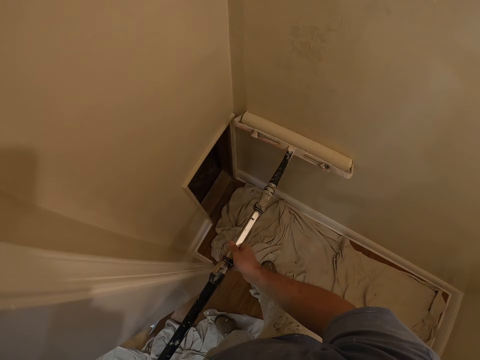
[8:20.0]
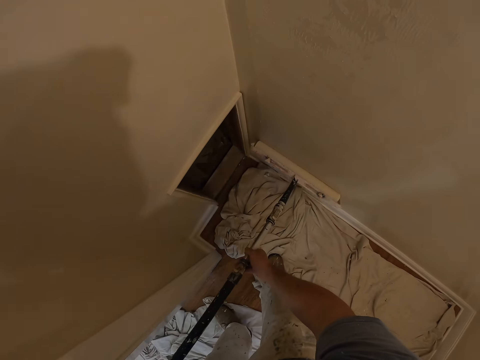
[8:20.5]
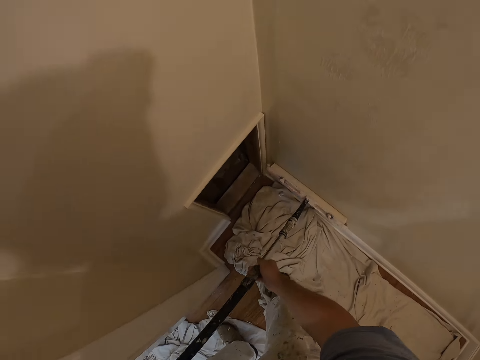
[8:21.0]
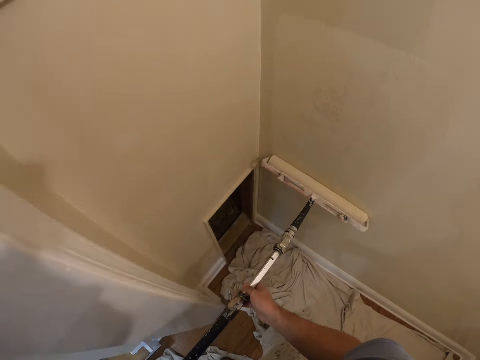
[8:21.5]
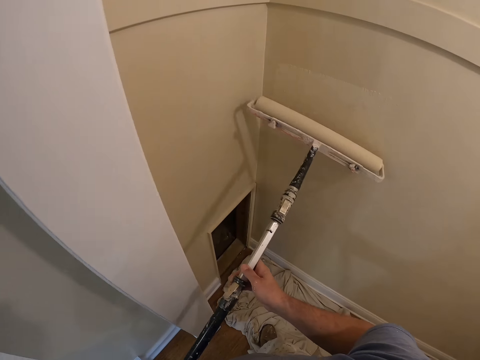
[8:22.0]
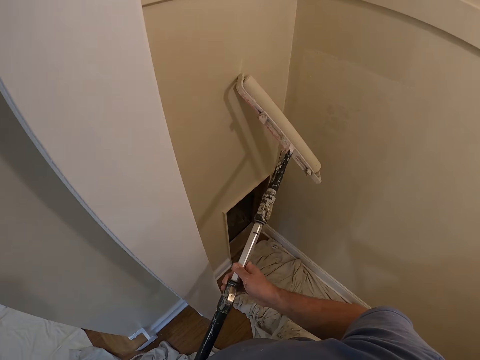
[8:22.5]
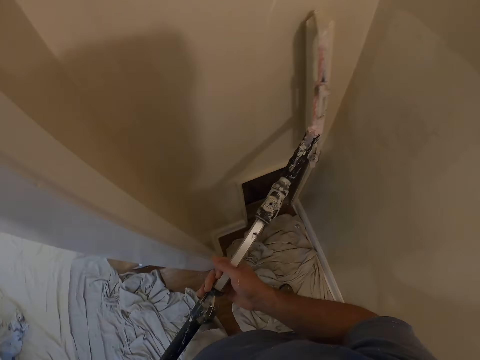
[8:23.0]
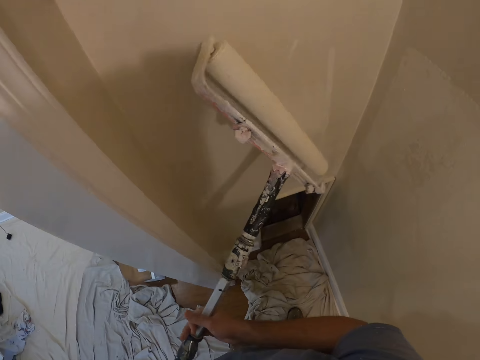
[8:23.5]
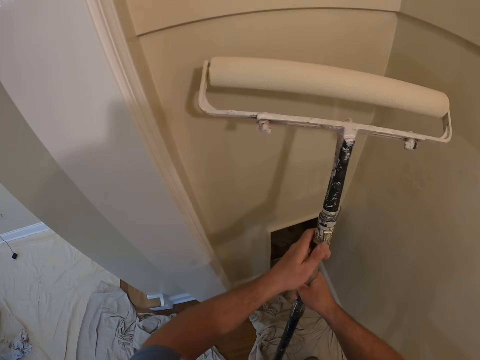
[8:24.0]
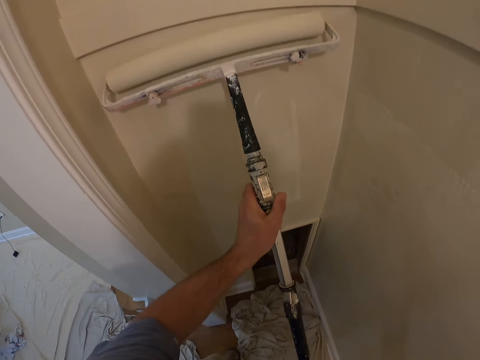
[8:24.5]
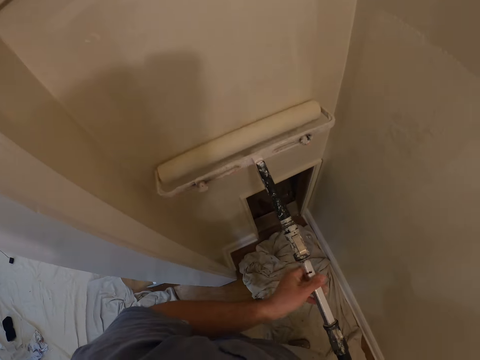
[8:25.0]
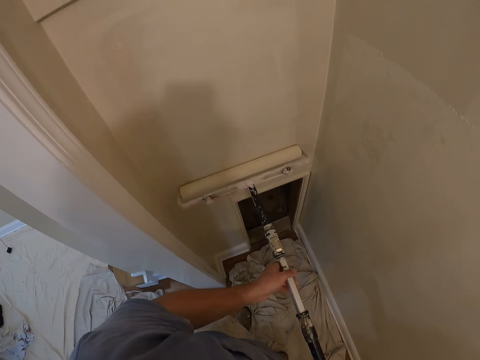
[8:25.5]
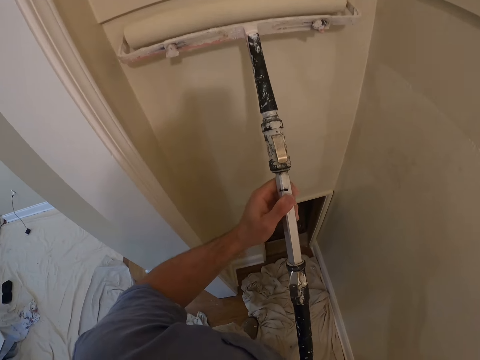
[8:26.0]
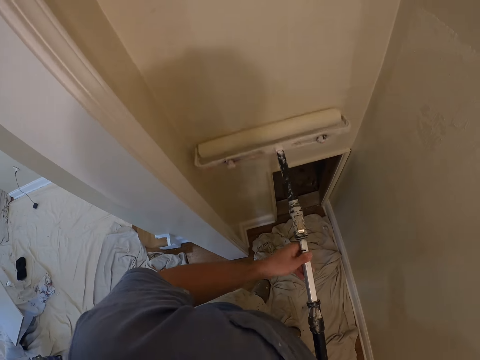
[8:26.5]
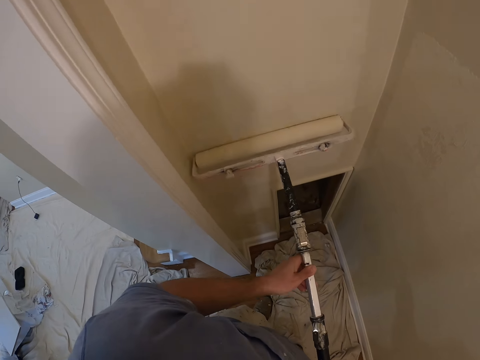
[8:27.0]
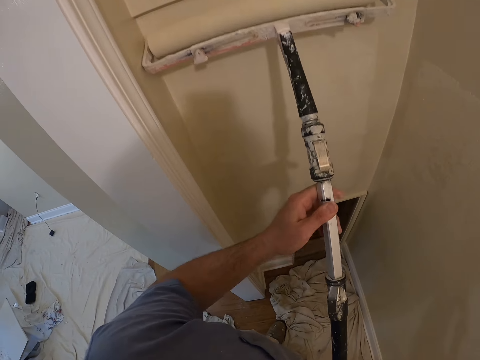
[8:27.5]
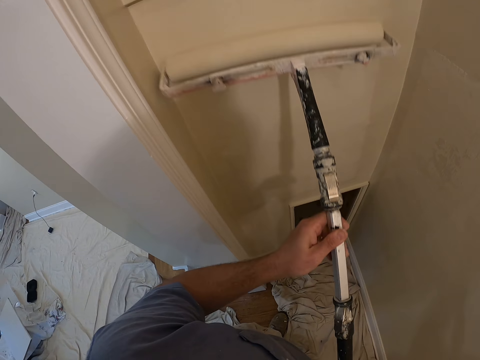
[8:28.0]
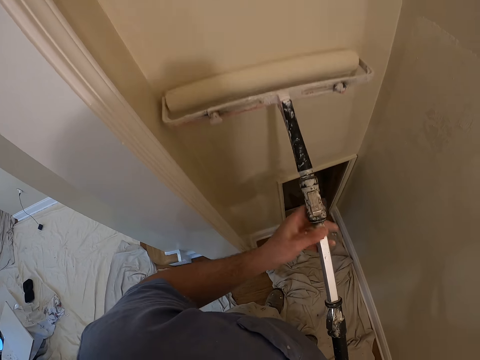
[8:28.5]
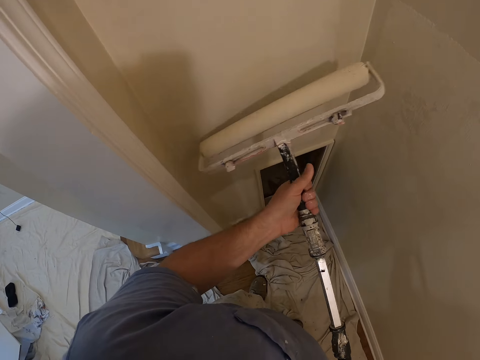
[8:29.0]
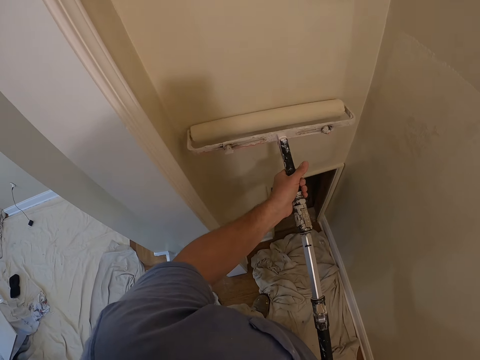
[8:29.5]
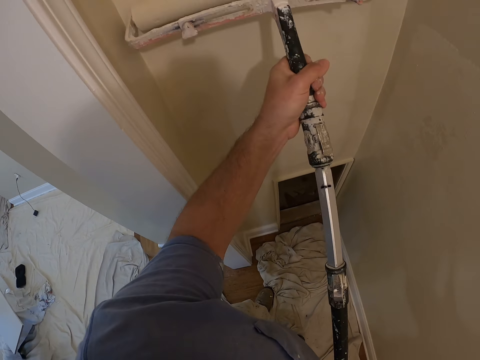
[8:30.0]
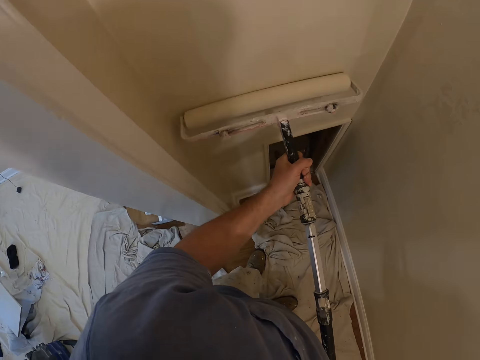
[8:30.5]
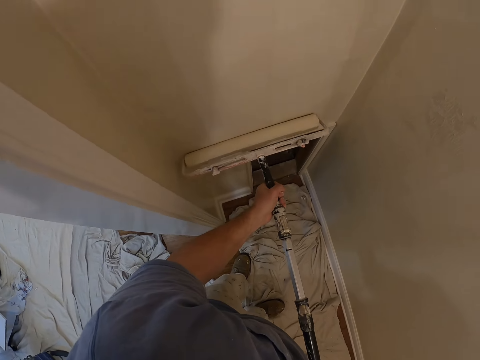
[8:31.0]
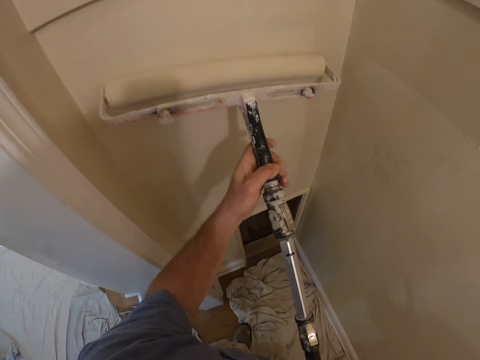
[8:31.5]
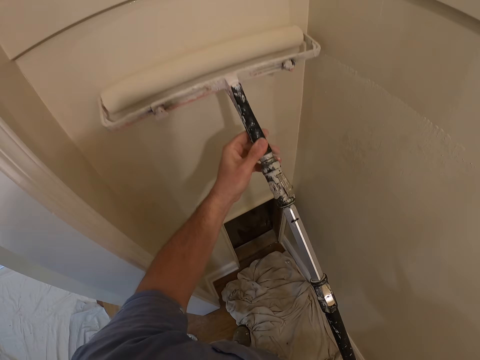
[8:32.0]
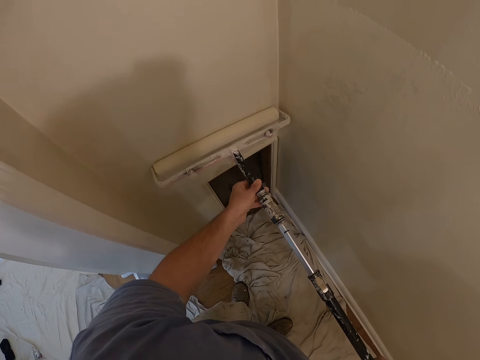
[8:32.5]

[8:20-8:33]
The camera wearer turns to the other side of the wall, turns the paint roller brush, and paints the wall.

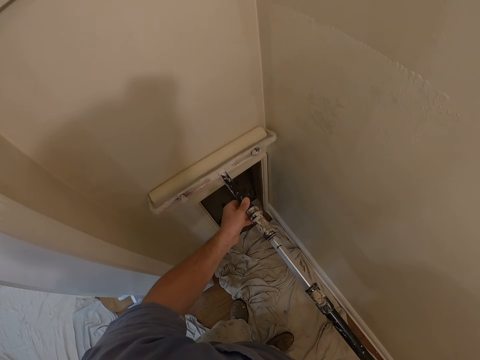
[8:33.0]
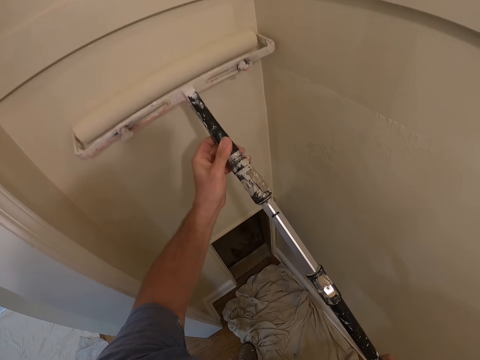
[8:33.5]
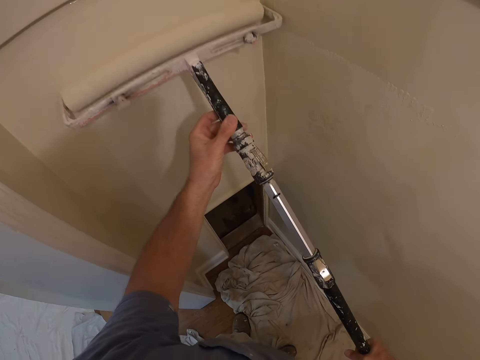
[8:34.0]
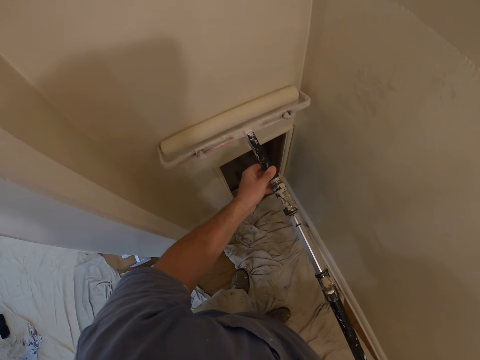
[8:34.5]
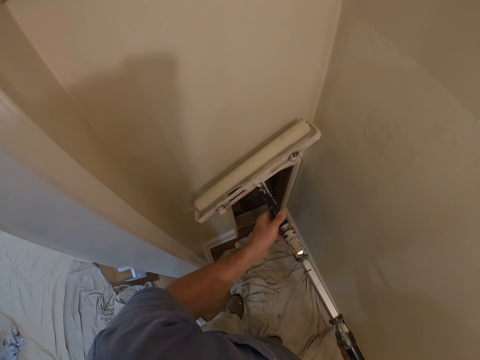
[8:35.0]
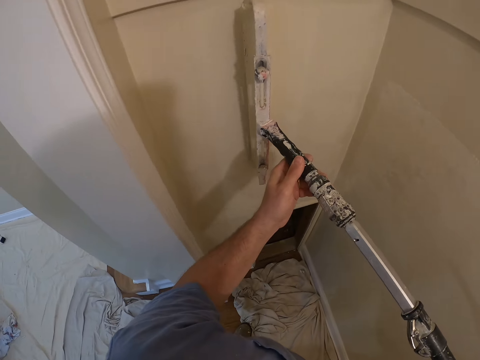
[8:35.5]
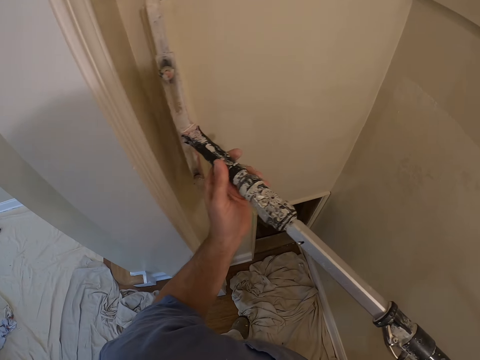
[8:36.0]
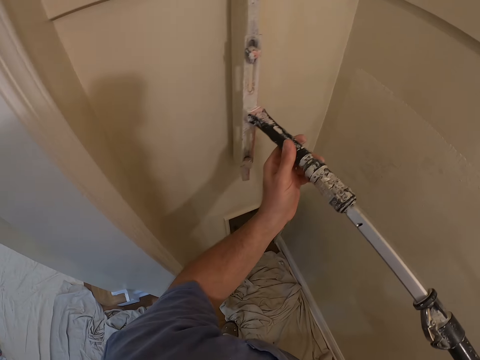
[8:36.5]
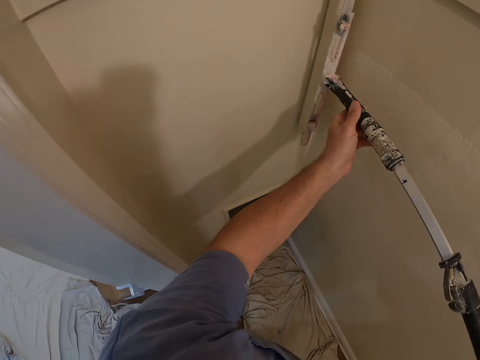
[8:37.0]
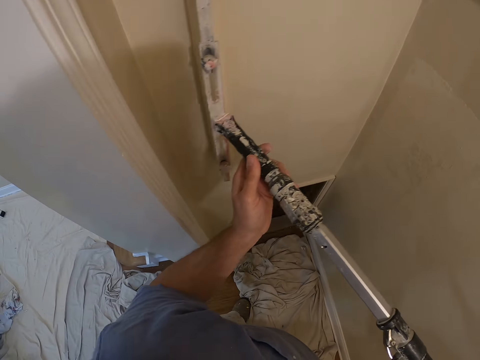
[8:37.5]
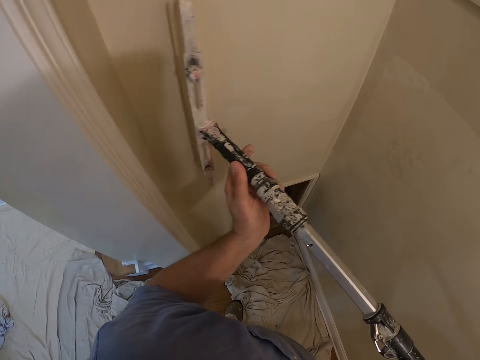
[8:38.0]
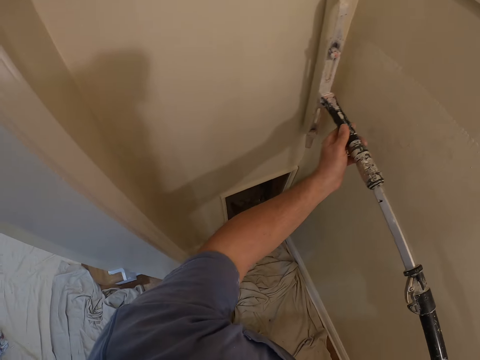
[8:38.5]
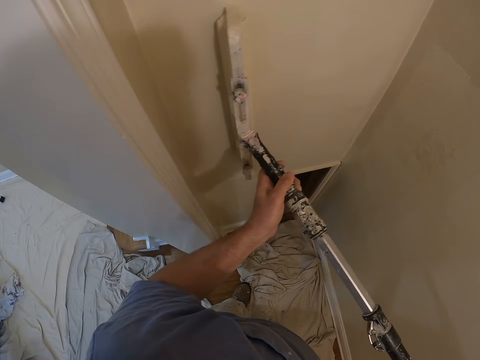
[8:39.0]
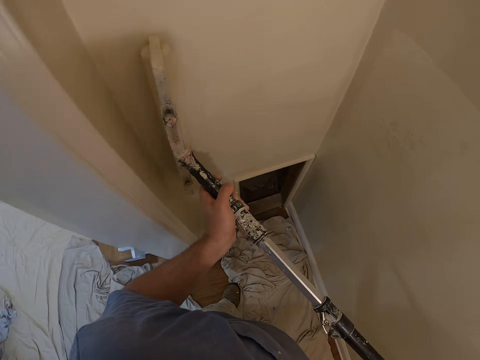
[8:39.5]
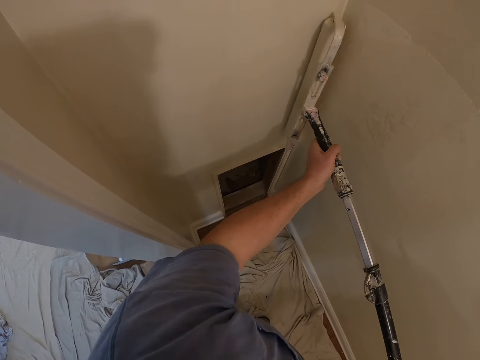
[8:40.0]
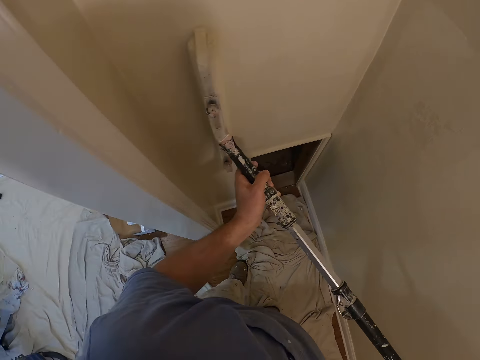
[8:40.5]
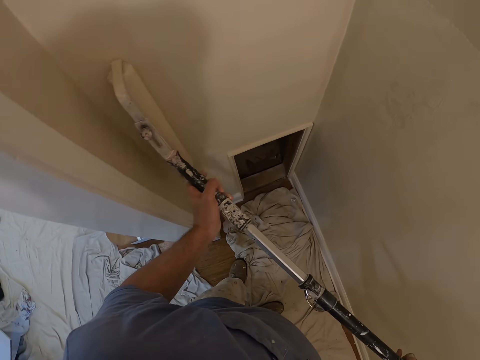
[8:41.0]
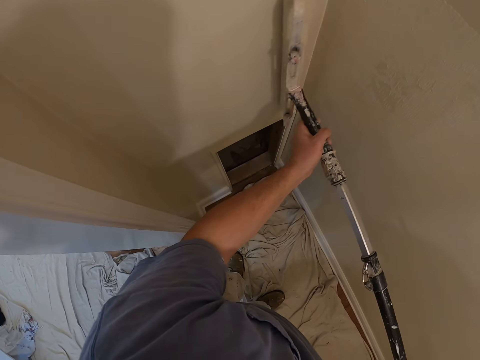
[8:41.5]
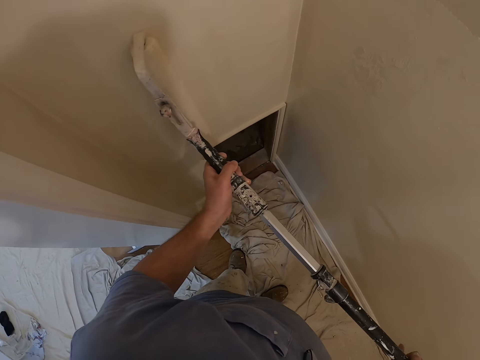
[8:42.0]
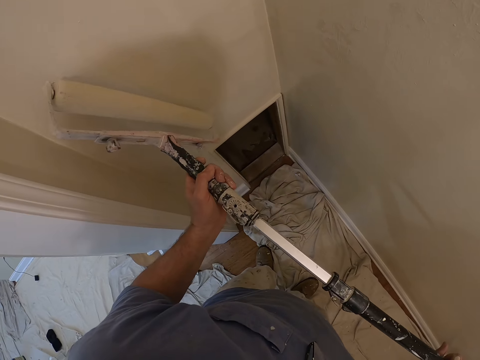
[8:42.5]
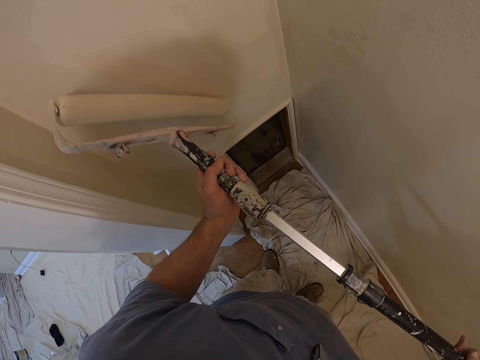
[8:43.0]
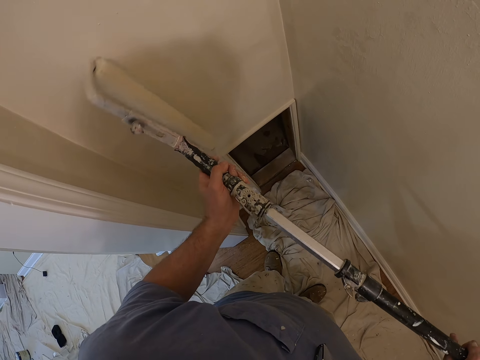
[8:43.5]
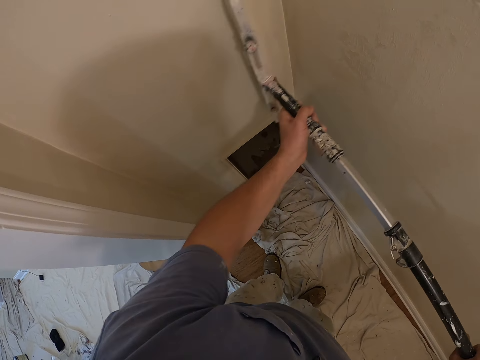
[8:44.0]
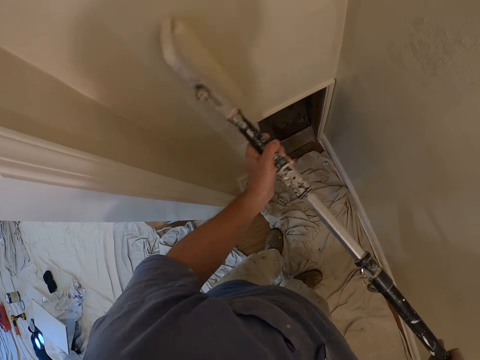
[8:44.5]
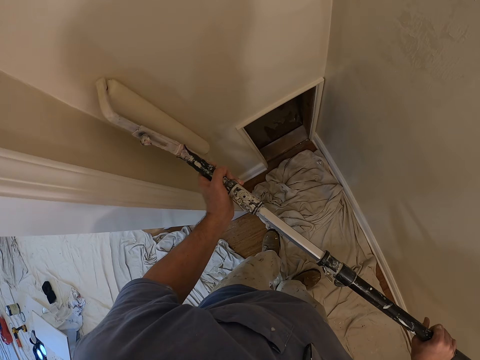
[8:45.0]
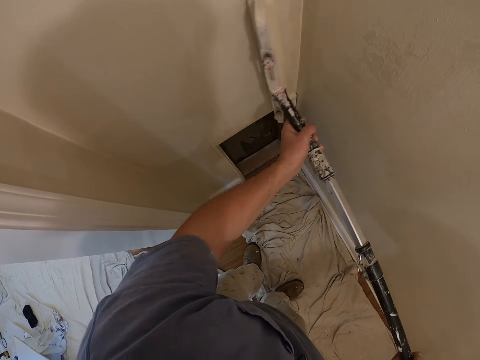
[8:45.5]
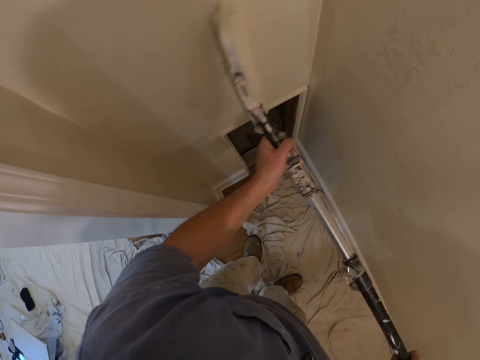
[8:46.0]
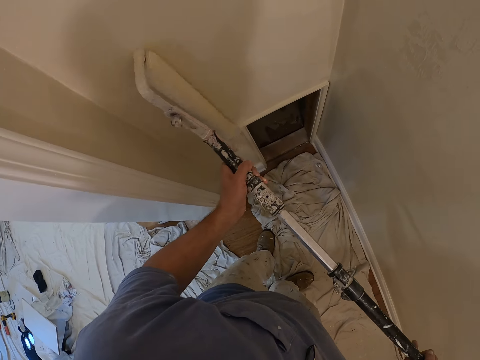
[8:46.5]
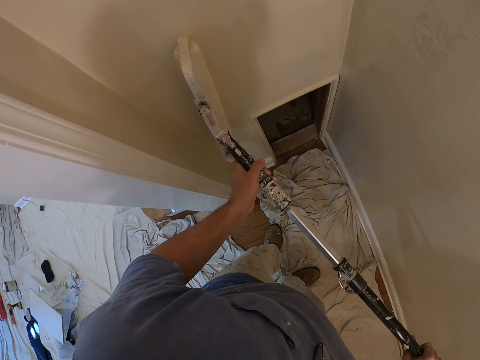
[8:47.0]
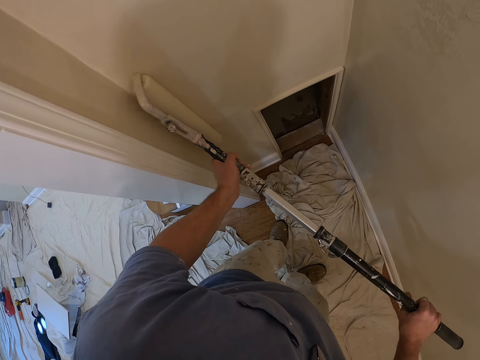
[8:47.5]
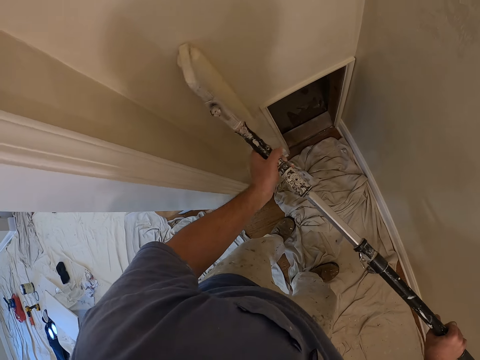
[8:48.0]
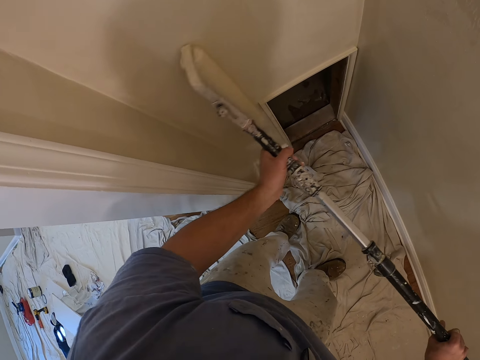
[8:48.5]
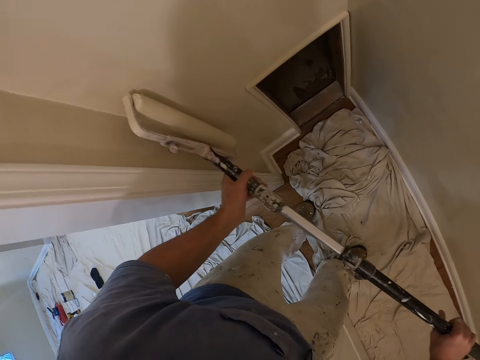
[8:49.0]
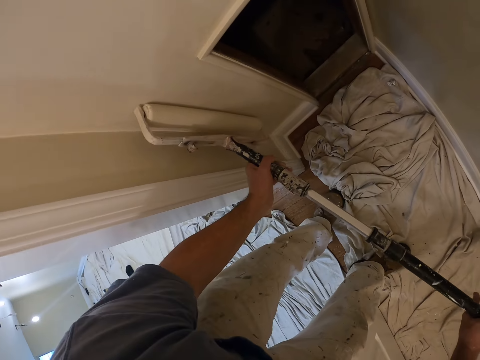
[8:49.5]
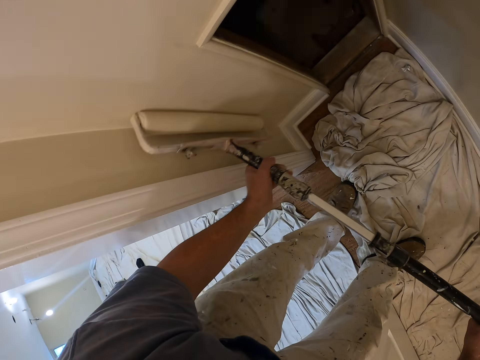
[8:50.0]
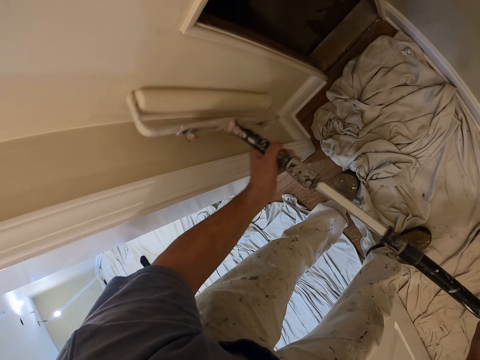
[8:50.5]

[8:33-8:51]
The camera wearer turns the paint roller brush and paints the wall.
